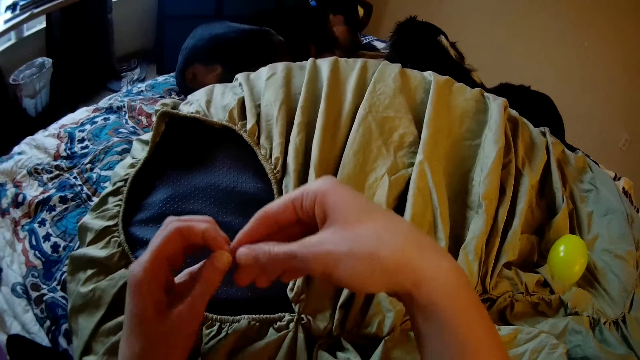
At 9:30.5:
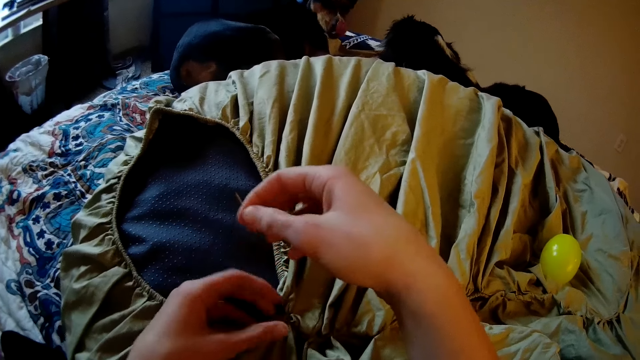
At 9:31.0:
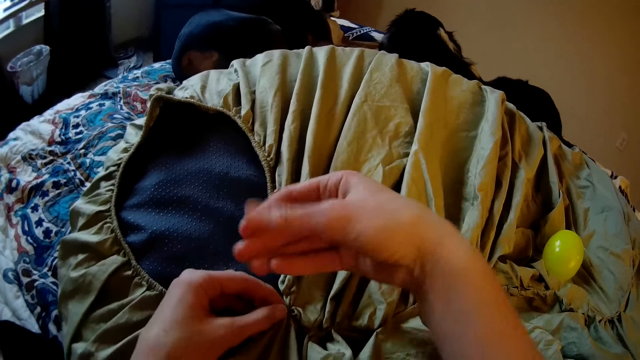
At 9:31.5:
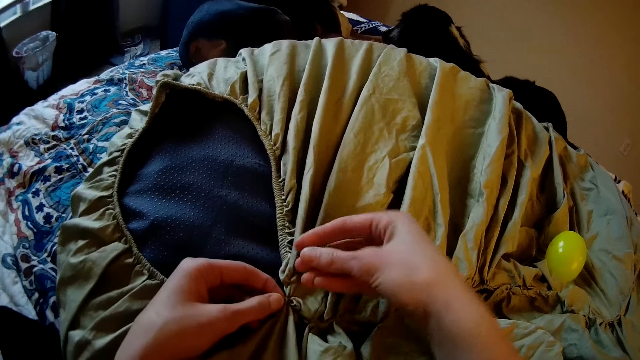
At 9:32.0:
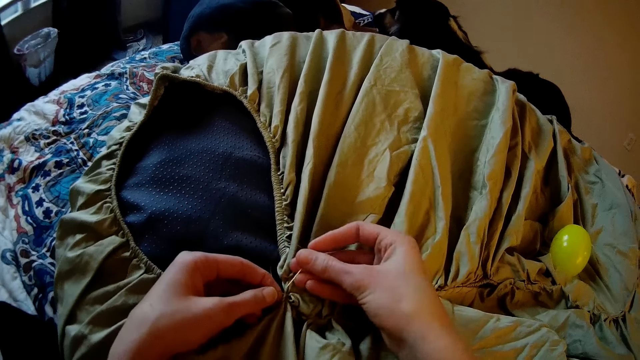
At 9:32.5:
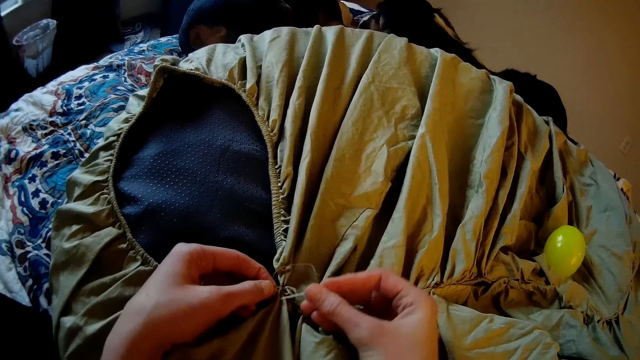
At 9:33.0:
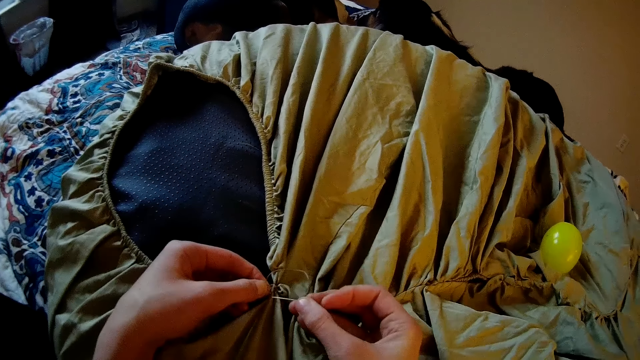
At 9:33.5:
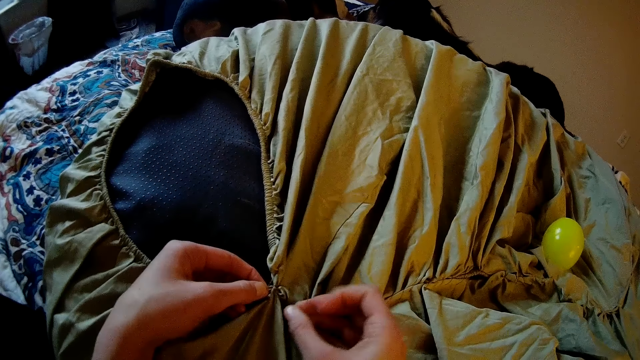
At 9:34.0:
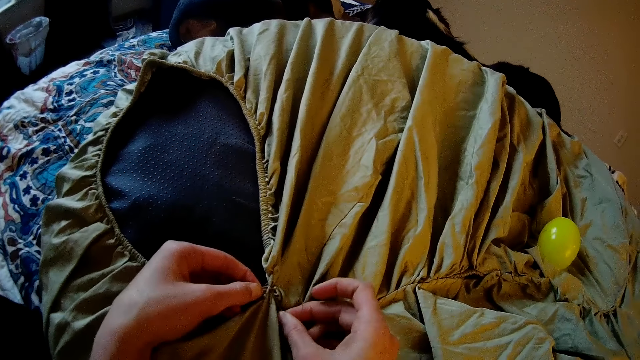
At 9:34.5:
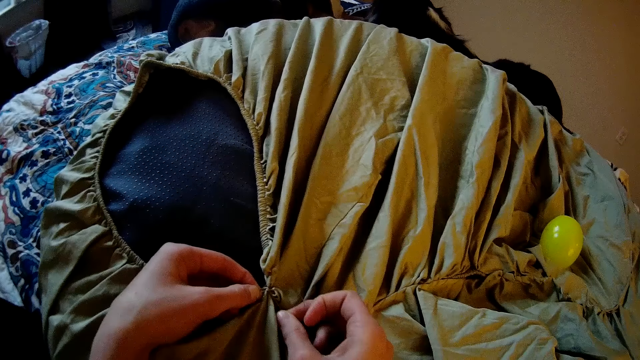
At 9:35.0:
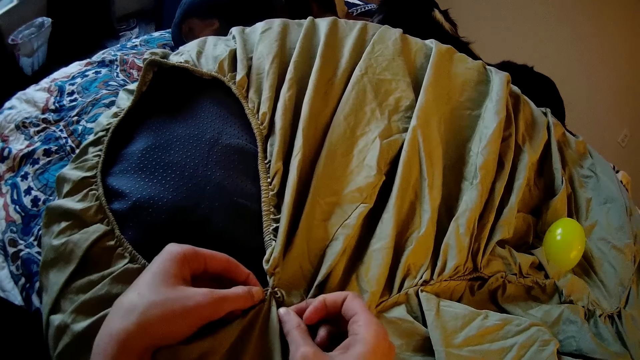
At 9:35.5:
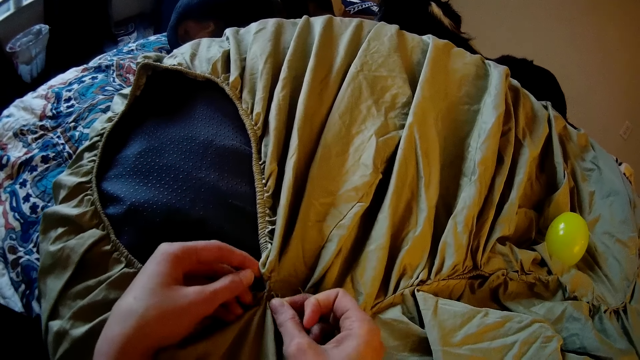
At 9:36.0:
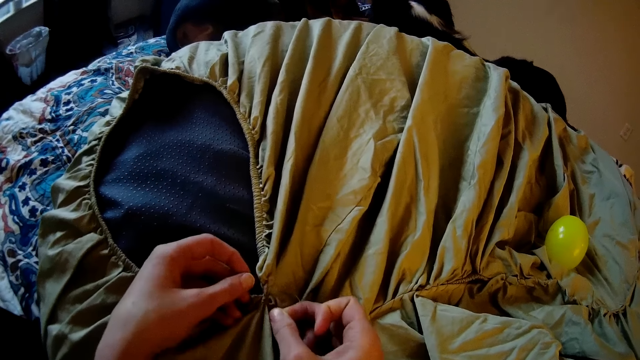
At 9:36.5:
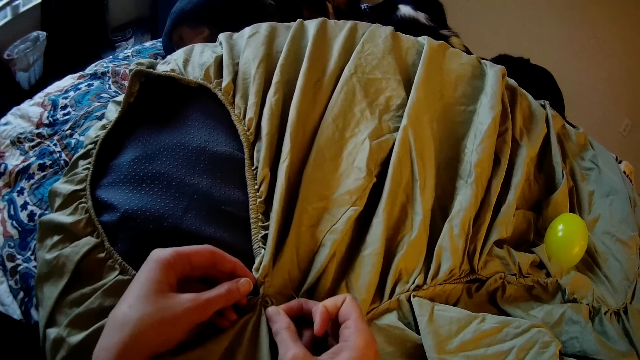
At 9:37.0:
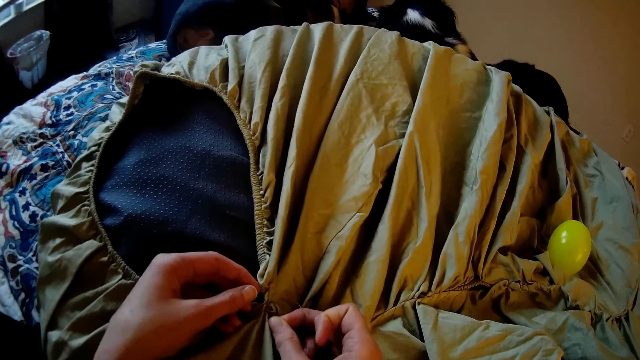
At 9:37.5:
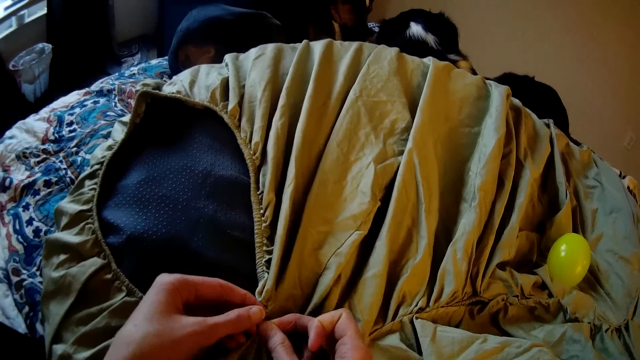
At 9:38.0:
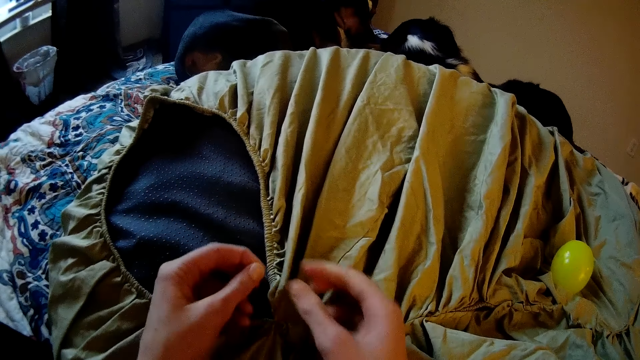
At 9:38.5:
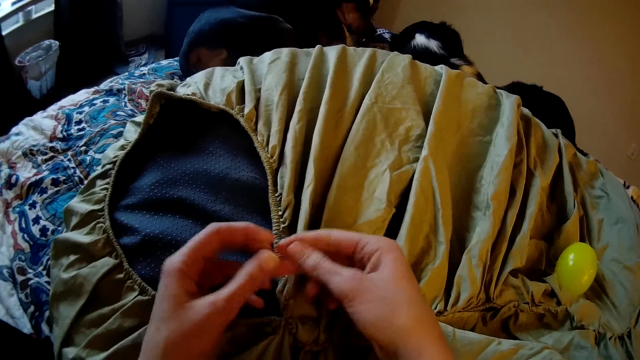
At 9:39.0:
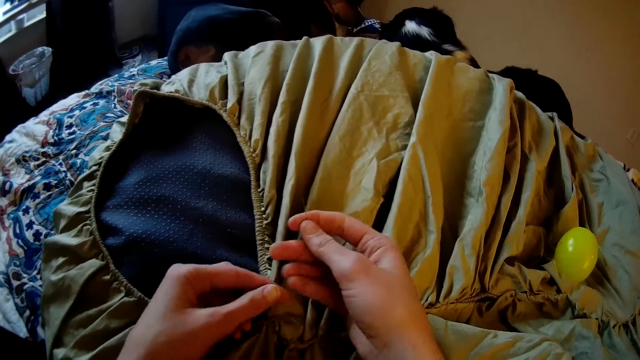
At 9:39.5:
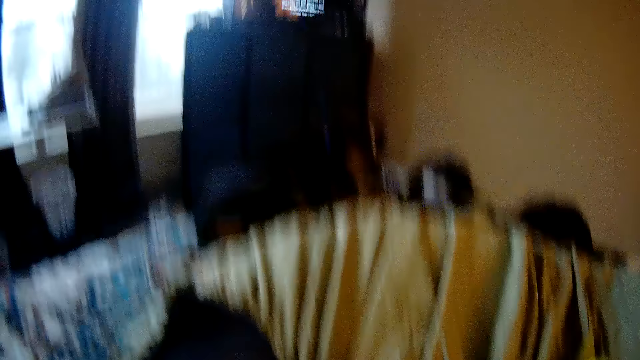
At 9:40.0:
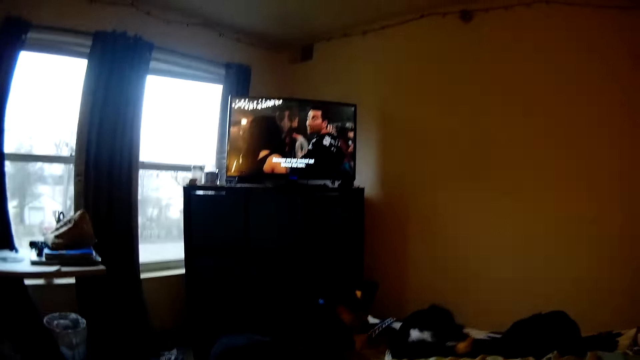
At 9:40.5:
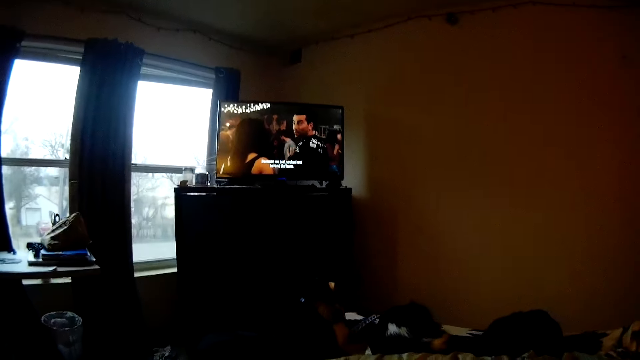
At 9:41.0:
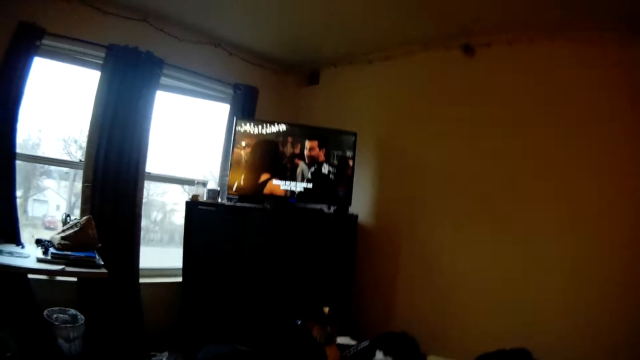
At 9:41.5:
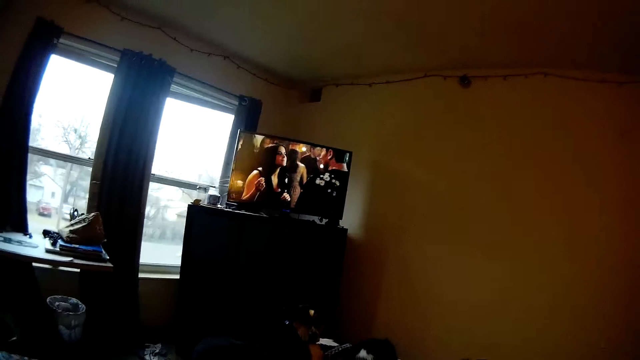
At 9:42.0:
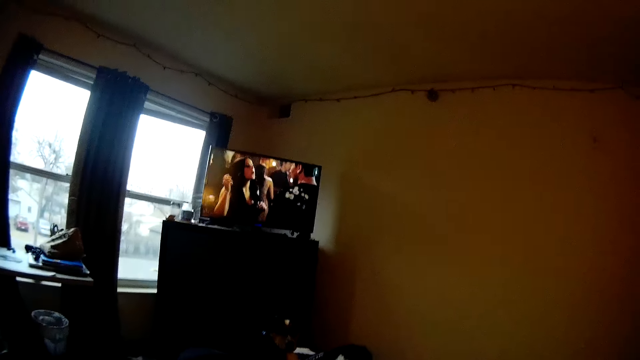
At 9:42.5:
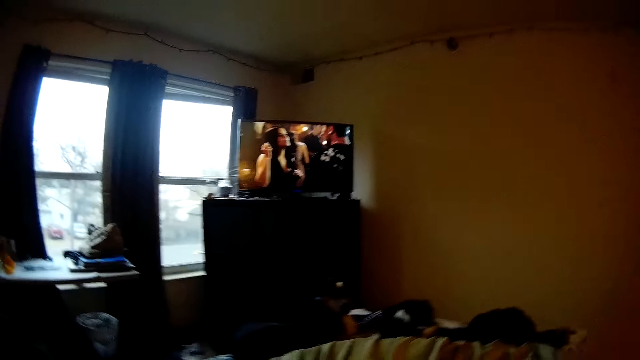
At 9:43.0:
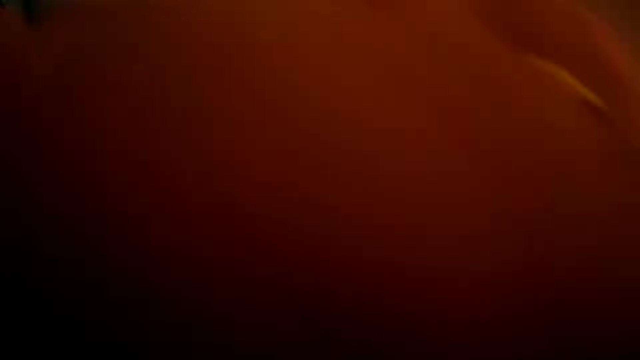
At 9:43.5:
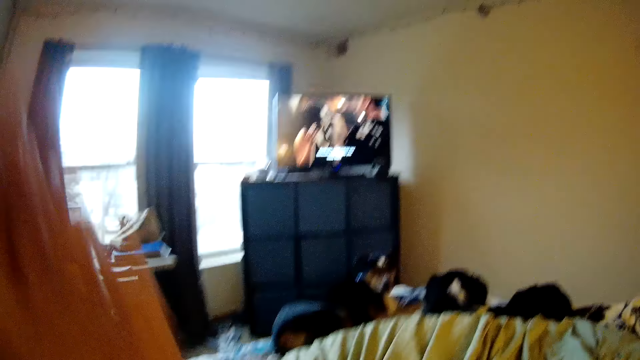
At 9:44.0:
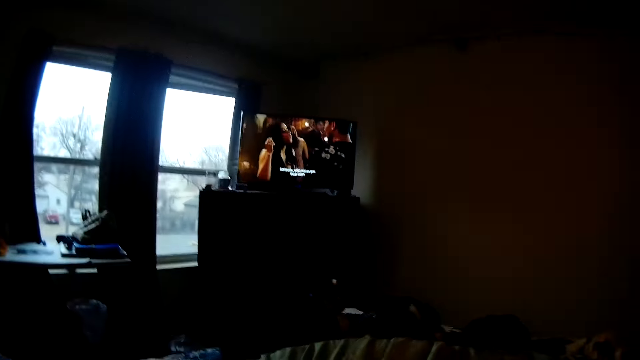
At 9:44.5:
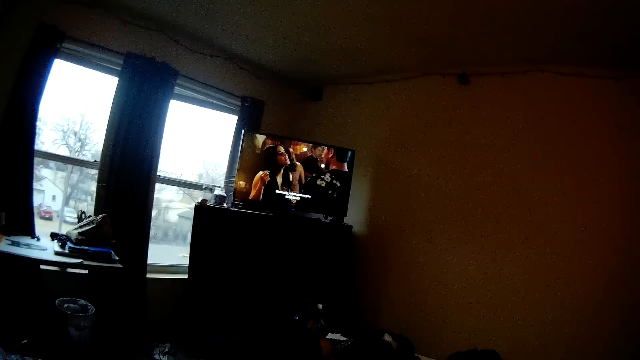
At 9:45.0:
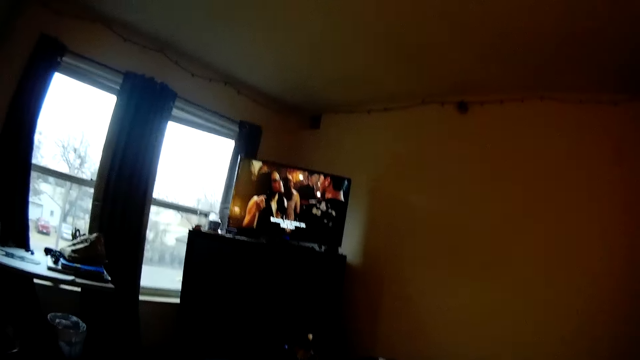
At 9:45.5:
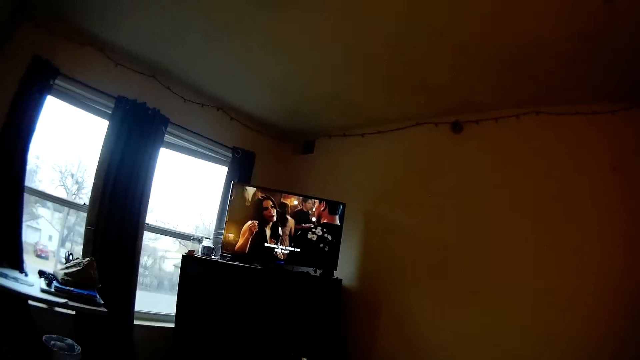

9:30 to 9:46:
The camera wearer looks at the television.

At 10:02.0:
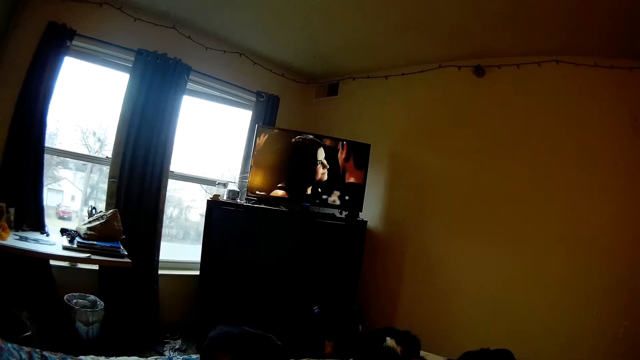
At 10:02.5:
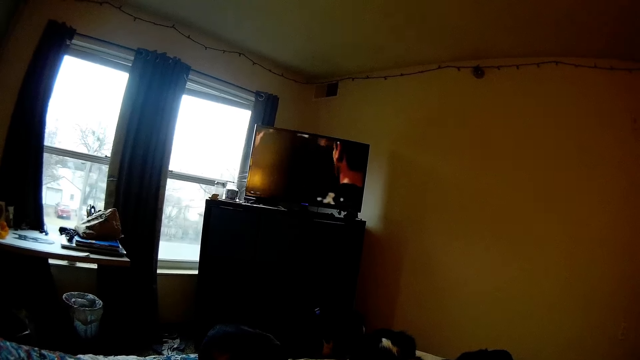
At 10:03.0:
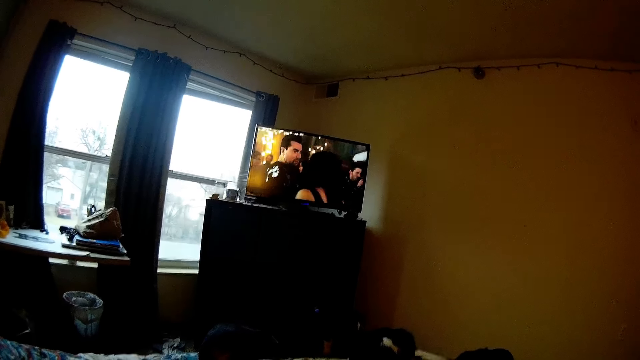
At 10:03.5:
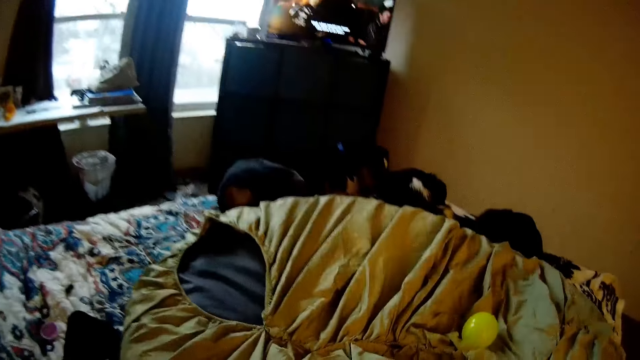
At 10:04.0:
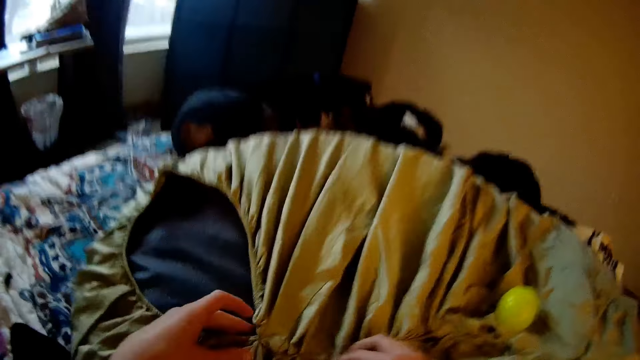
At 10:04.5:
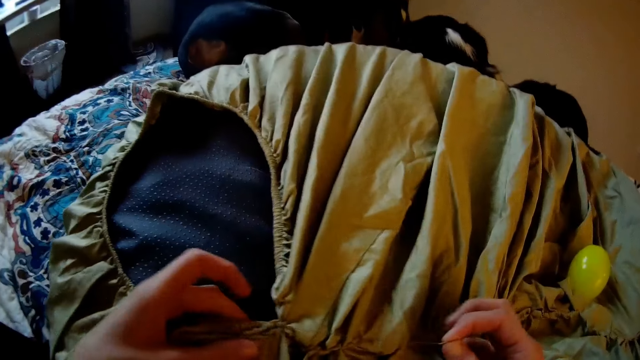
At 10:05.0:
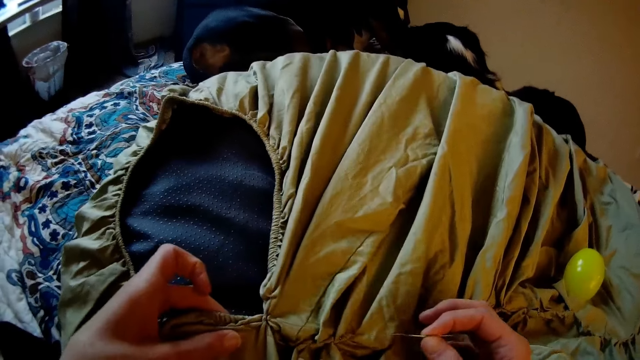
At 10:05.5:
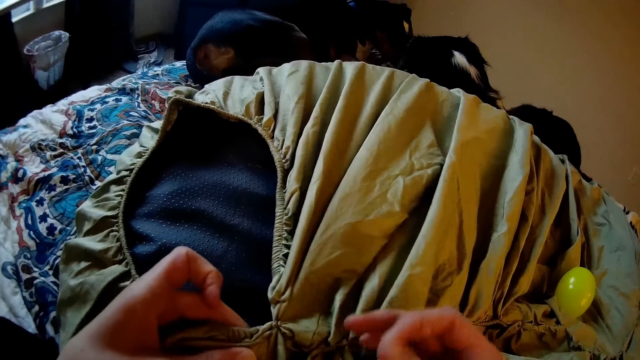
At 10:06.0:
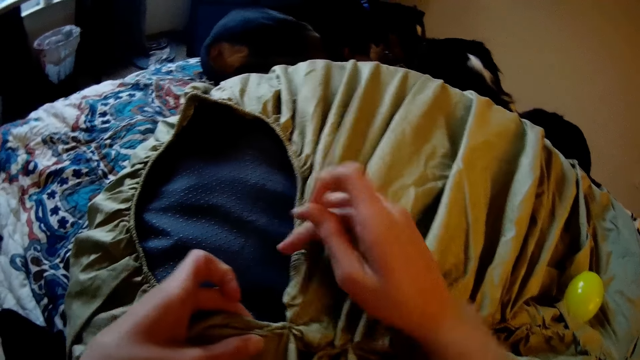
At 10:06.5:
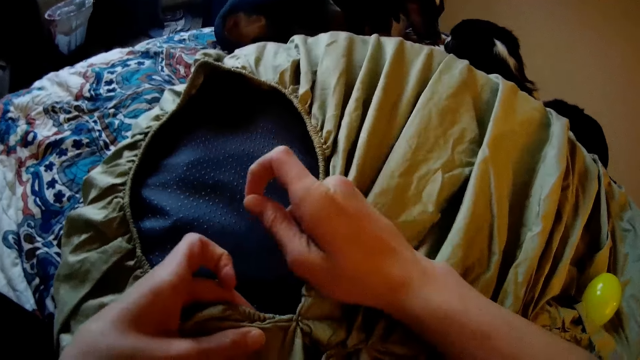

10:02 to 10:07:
The camera wearer knits the cloth on the dog's bed with a needle and a thread.
